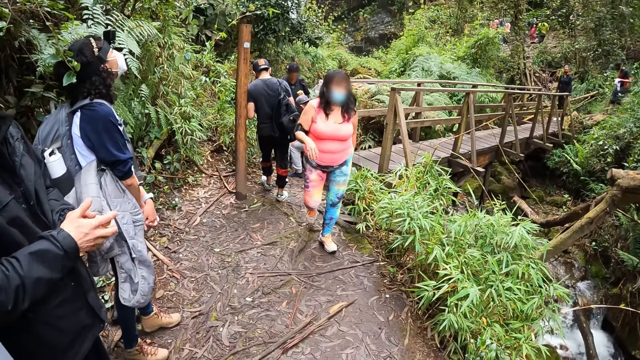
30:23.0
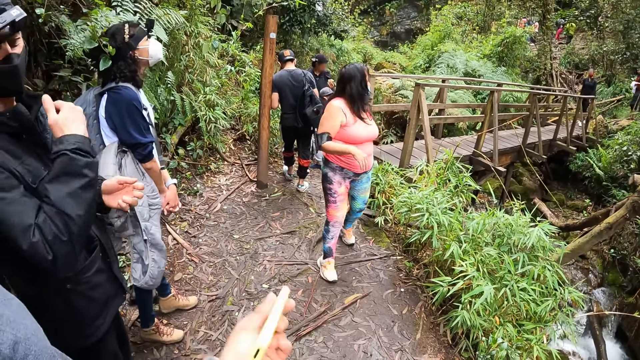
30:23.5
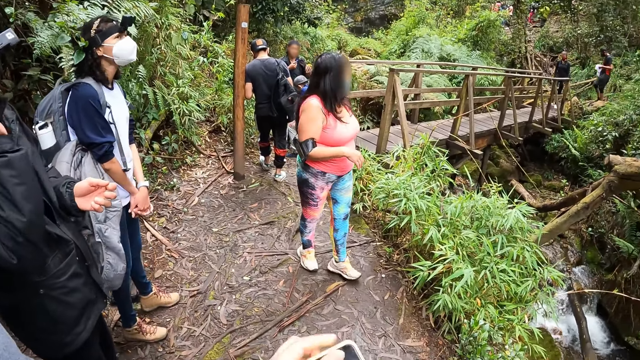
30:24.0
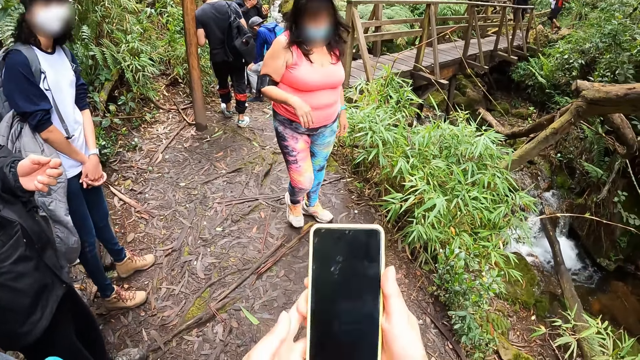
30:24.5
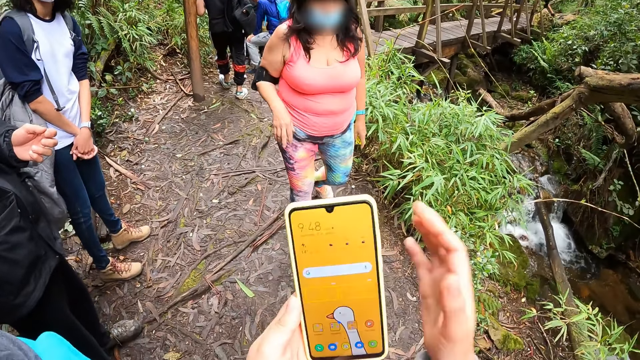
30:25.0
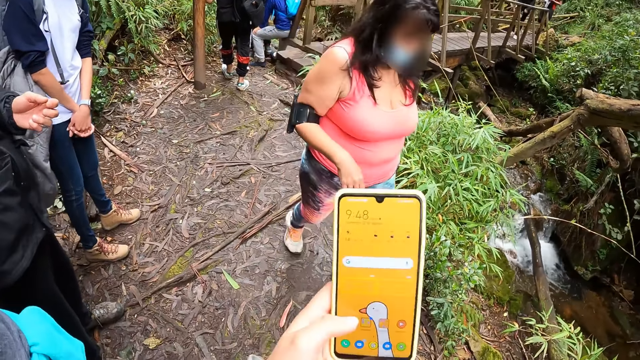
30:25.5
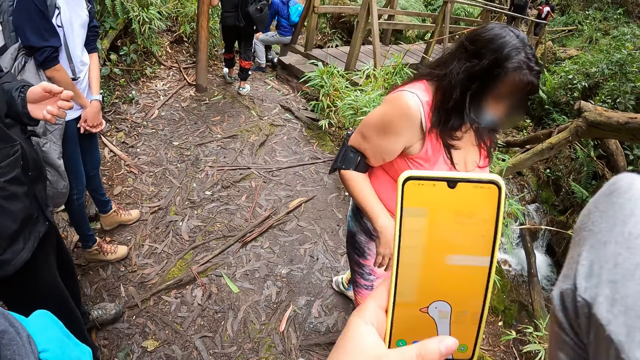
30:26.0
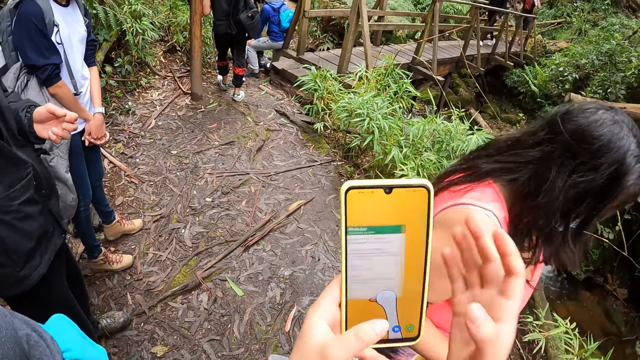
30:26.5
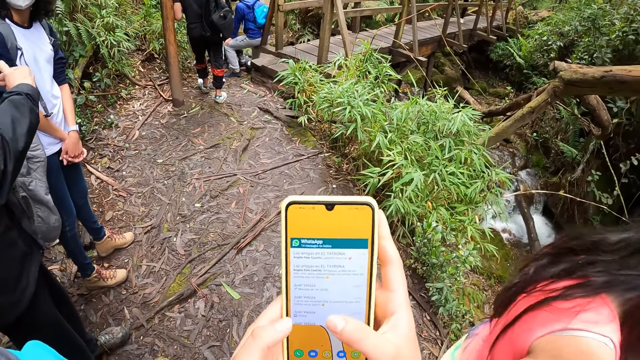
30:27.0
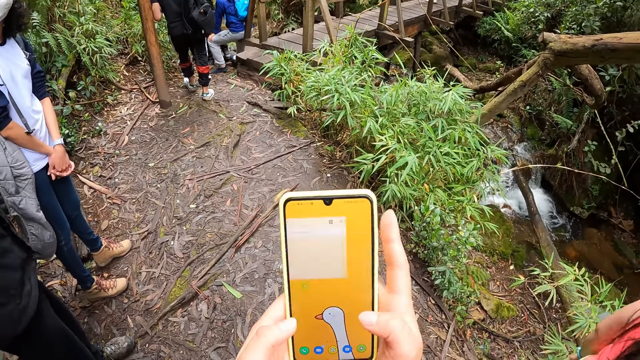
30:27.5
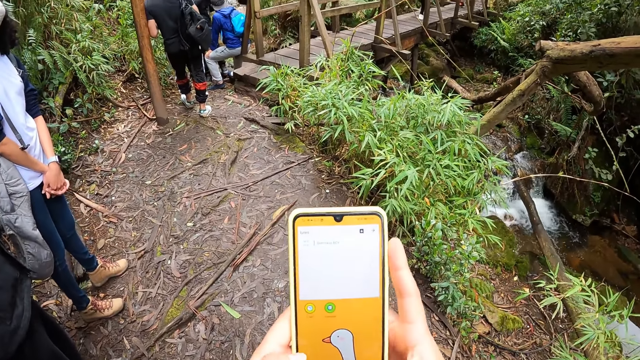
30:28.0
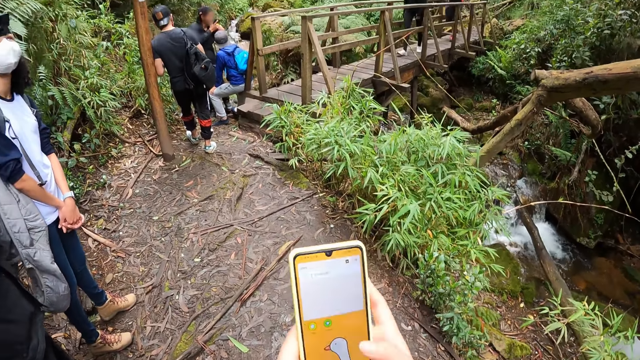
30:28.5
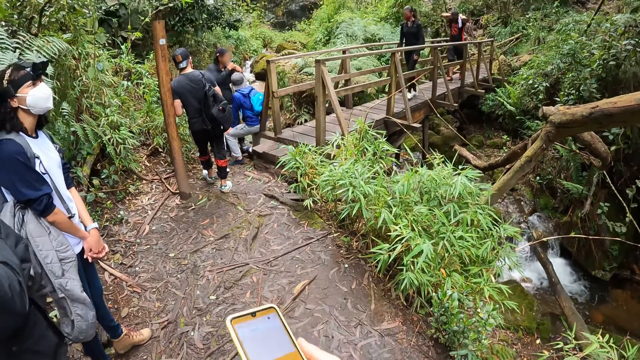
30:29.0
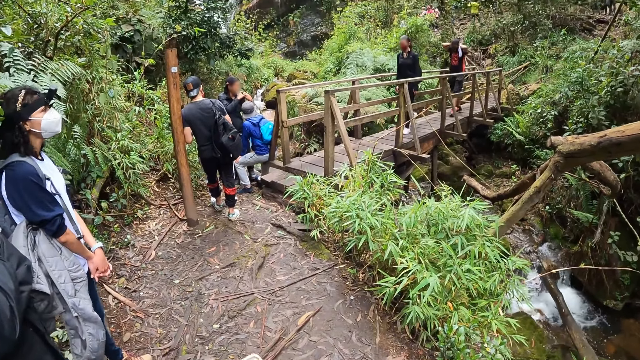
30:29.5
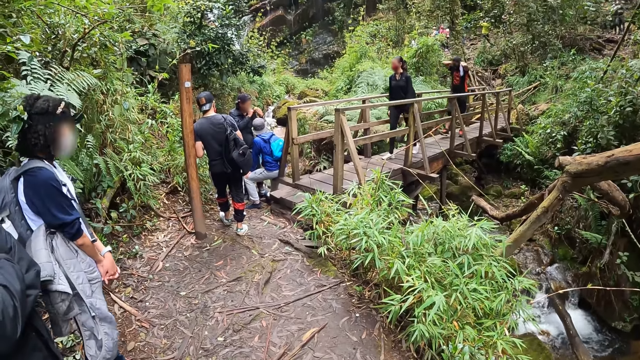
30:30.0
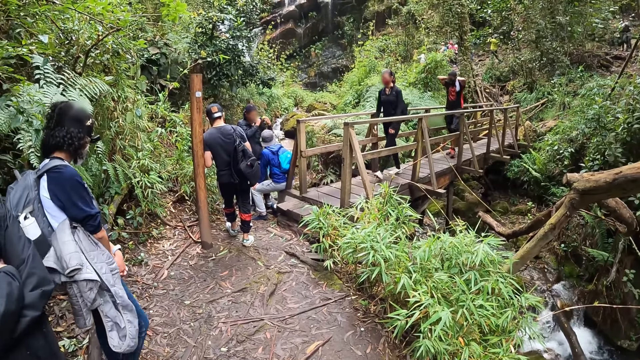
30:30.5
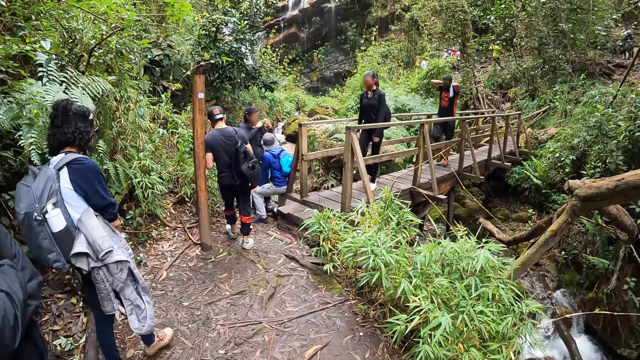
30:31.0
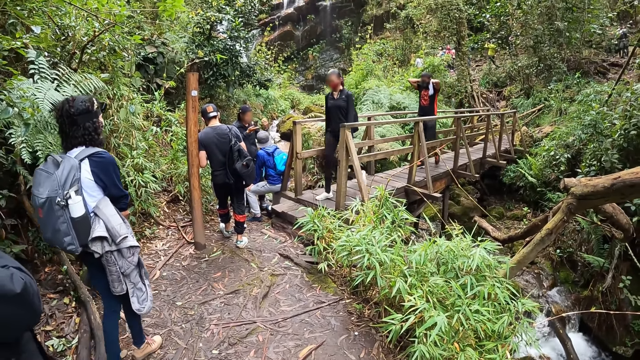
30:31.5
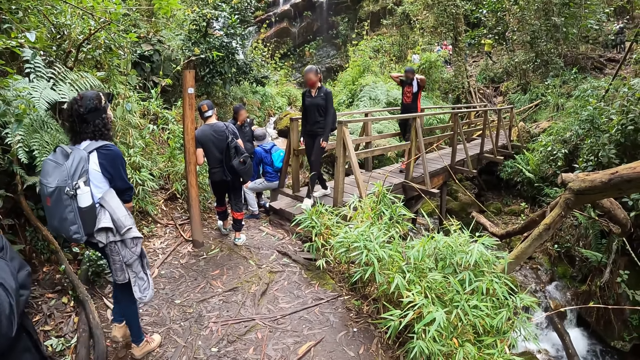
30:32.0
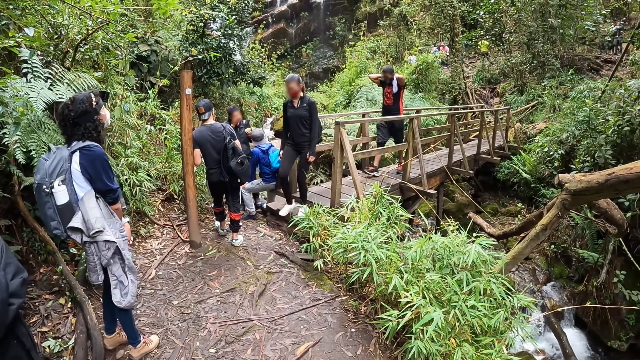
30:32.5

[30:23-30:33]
A man gesticulates with his right hand. The camera wearer presses a phone with her left hand. She looks around the area.

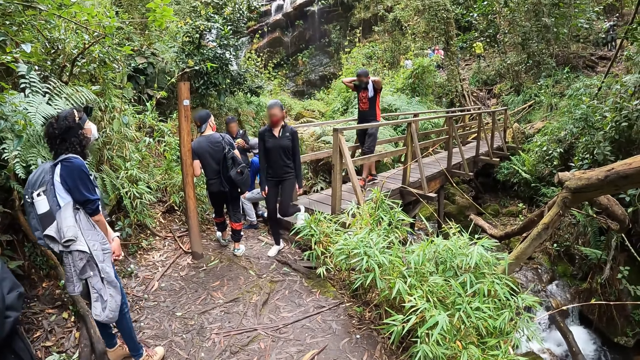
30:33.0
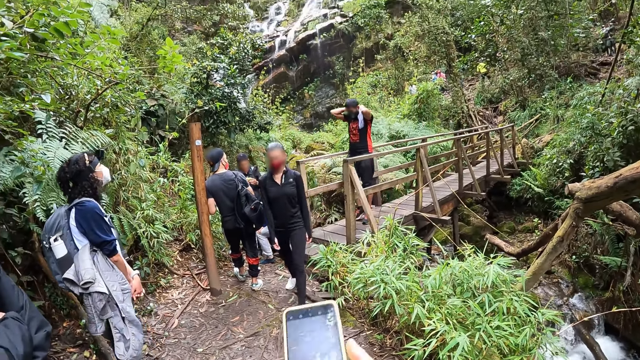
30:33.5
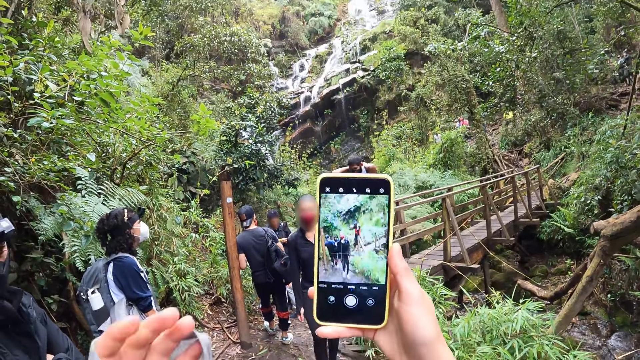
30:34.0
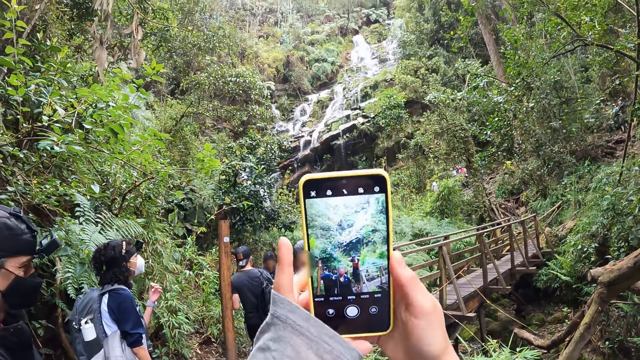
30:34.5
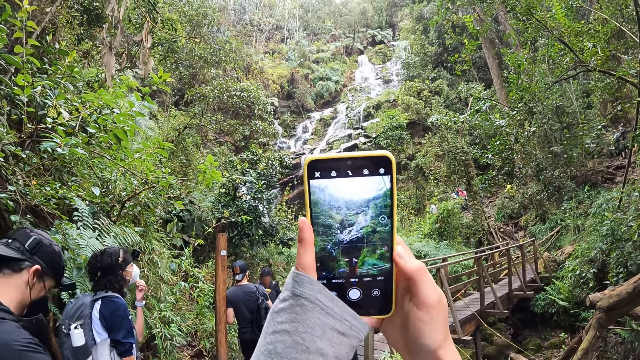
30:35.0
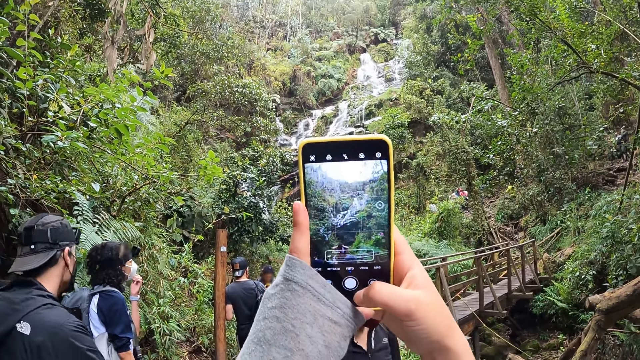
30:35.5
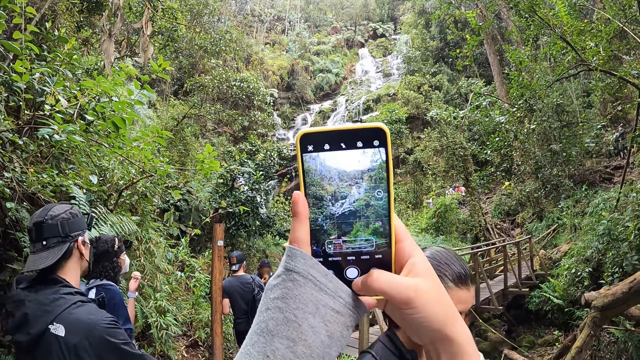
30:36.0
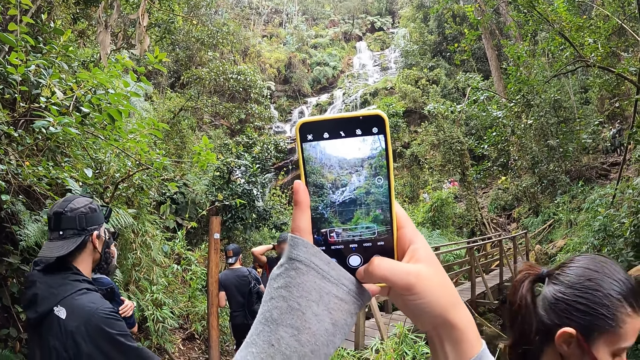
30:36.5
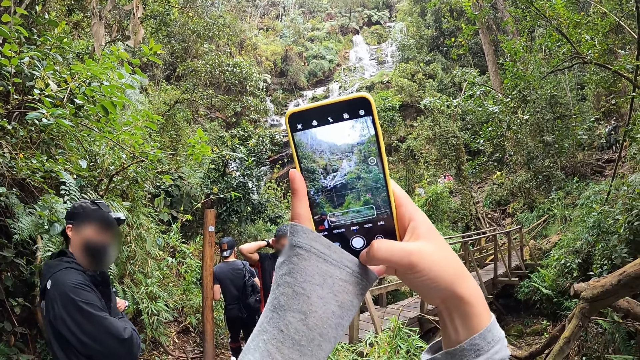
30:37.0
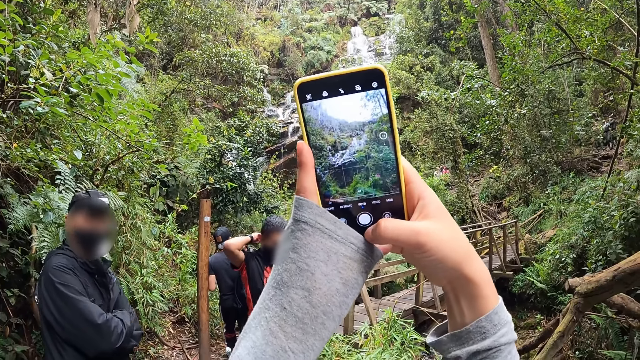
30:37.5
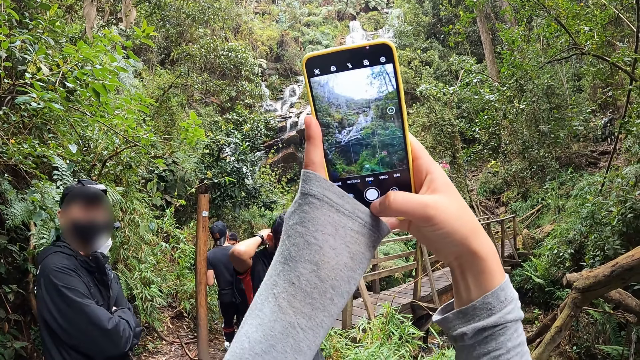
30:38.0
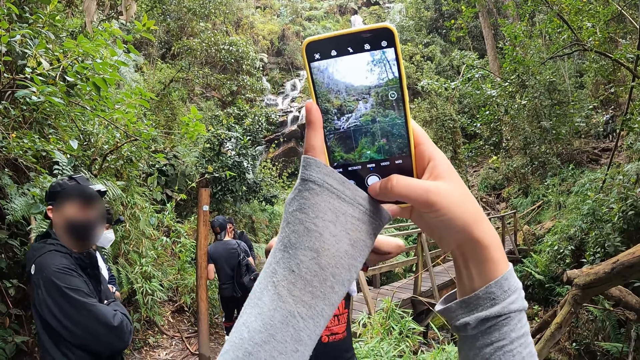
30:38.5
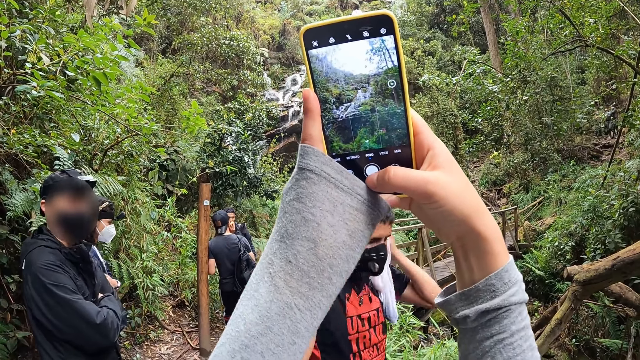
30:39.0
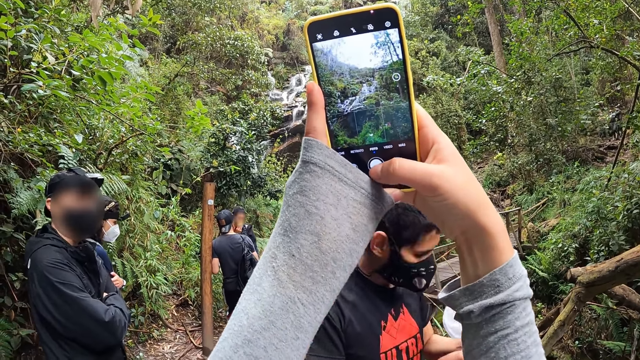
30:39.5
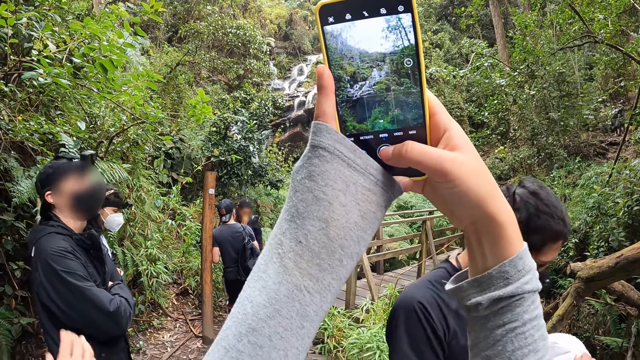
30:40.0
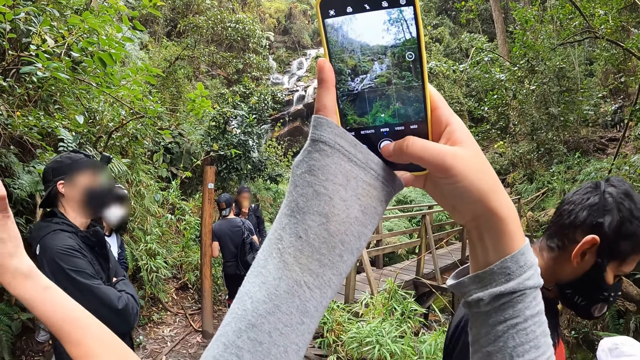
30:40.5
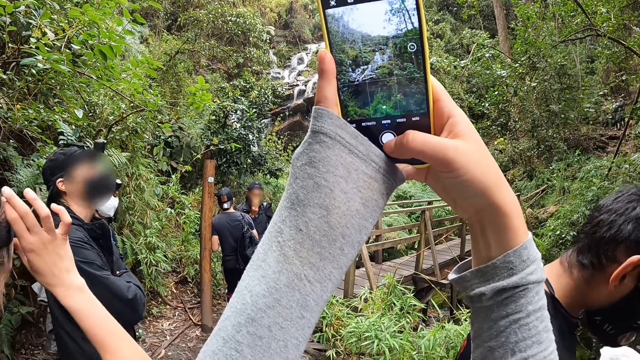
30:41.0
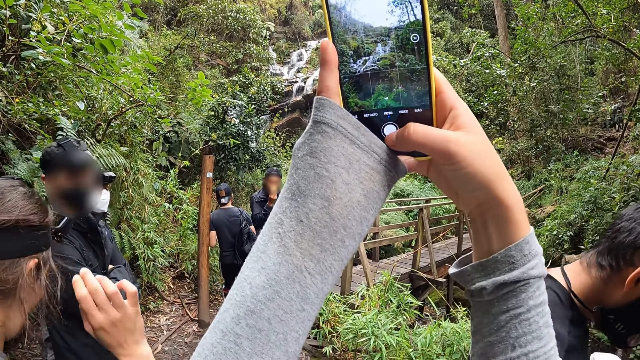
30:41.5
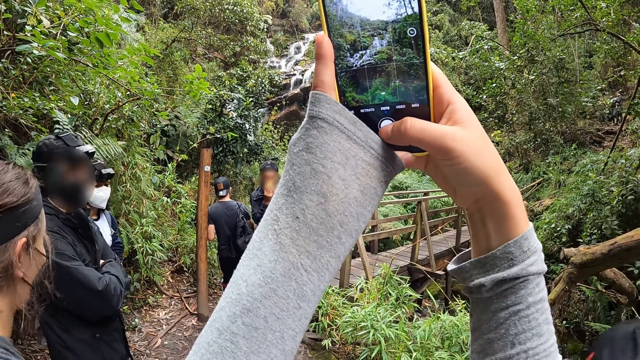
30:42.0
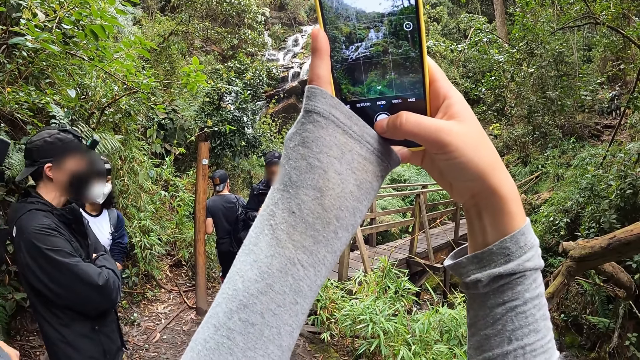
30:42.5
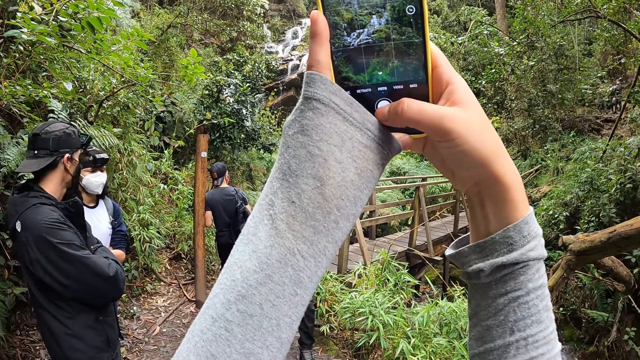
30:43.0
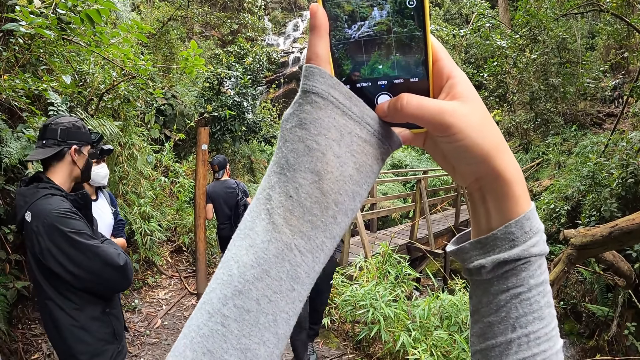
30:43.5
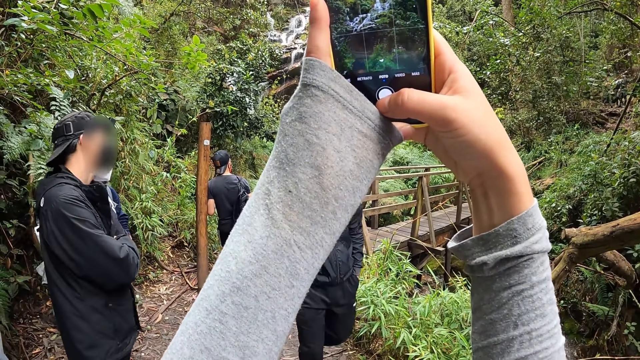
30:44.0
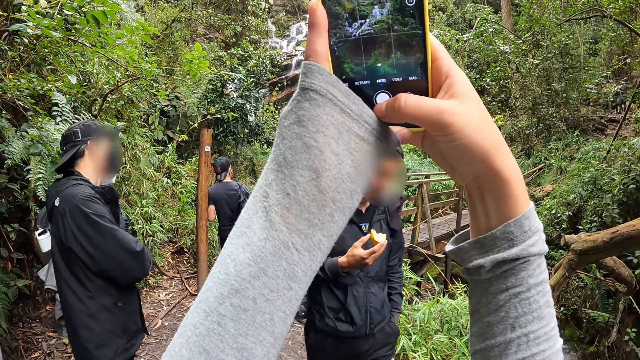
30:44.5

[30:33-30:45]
The camera wearer uses the phone. She holds up the phone with her right hand. She holds the phone with both hands. The woman raises her right hand. The camera wearer takes a picture with the phone in her hands.
